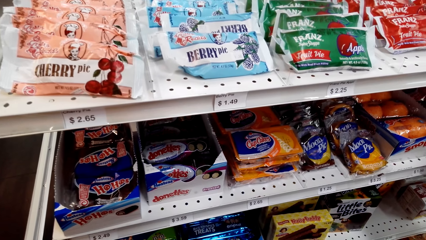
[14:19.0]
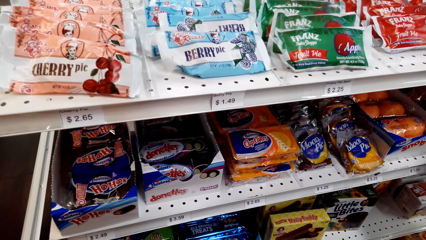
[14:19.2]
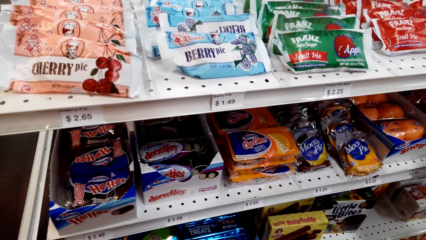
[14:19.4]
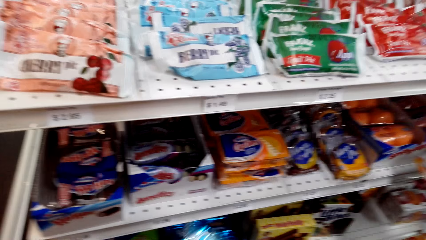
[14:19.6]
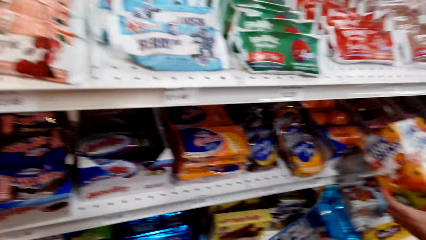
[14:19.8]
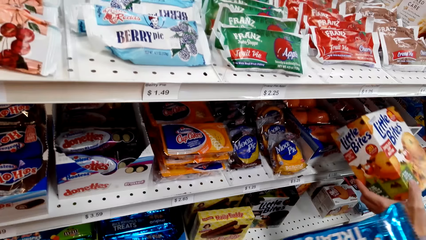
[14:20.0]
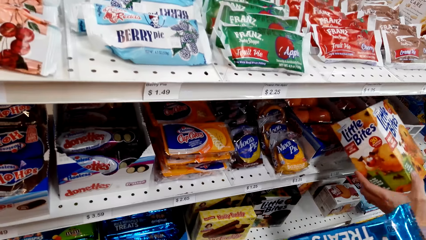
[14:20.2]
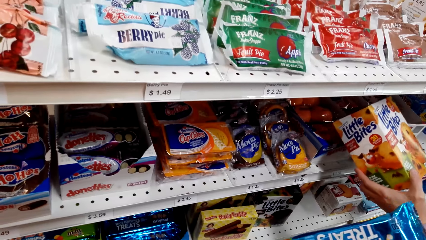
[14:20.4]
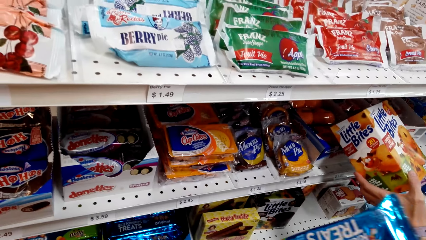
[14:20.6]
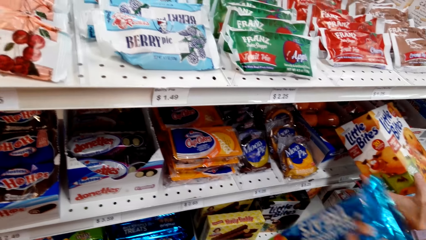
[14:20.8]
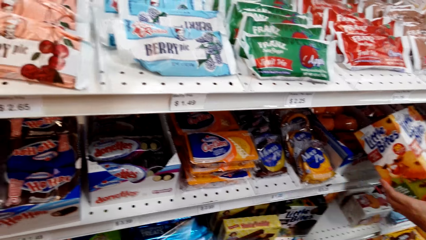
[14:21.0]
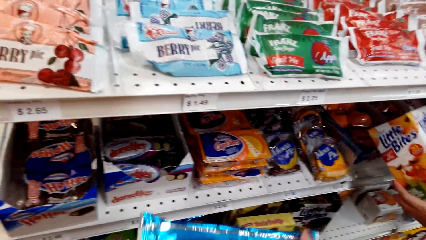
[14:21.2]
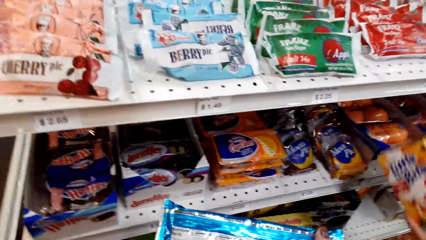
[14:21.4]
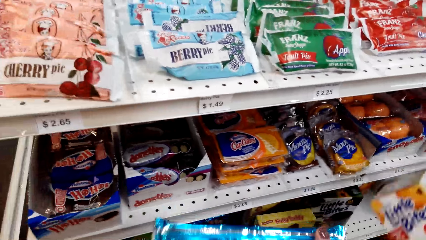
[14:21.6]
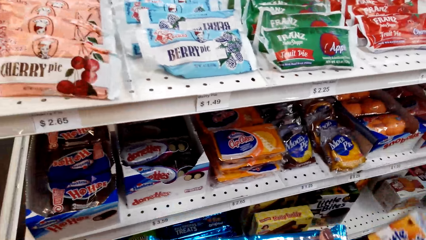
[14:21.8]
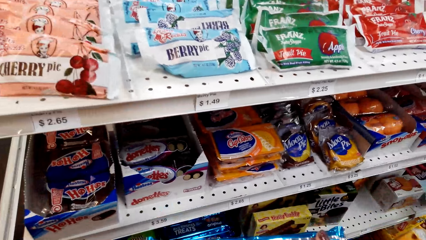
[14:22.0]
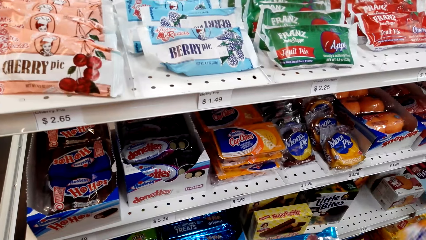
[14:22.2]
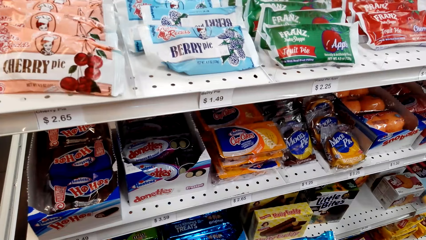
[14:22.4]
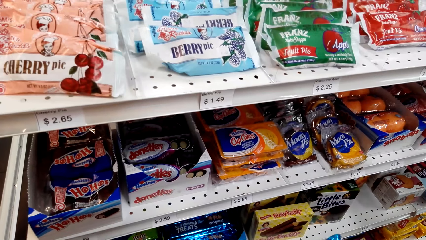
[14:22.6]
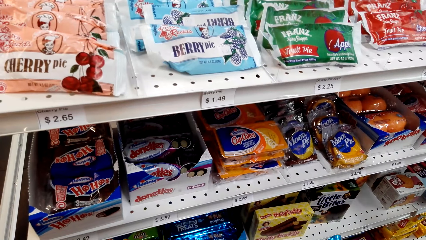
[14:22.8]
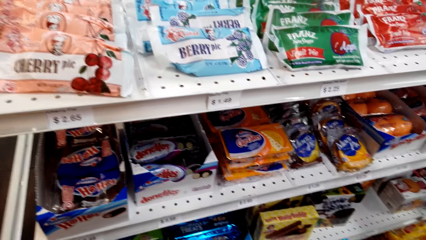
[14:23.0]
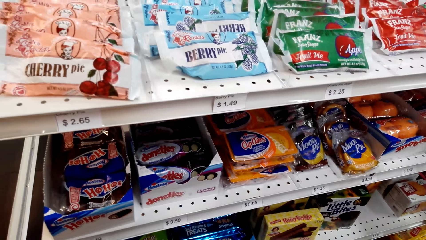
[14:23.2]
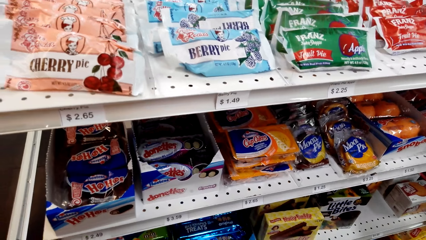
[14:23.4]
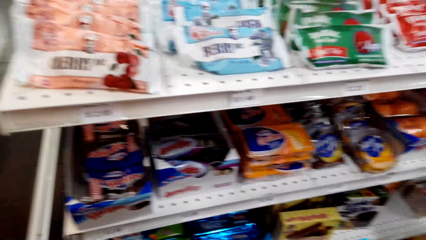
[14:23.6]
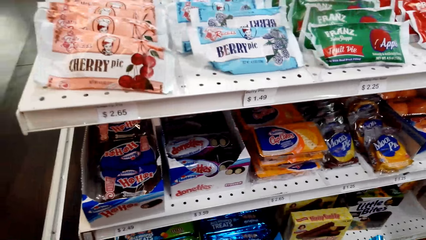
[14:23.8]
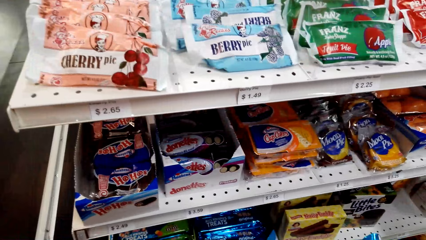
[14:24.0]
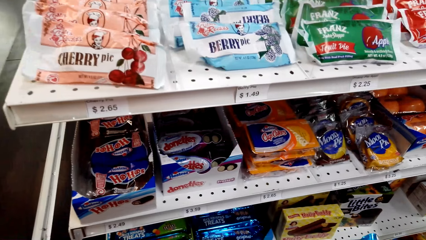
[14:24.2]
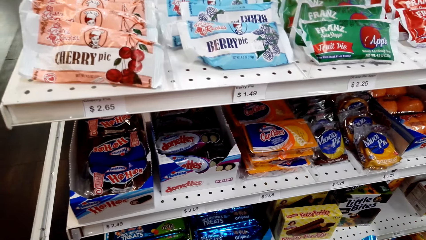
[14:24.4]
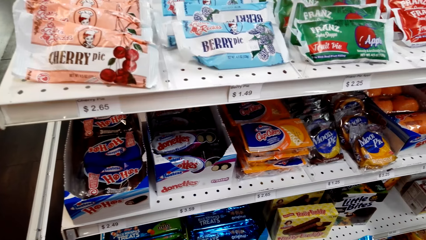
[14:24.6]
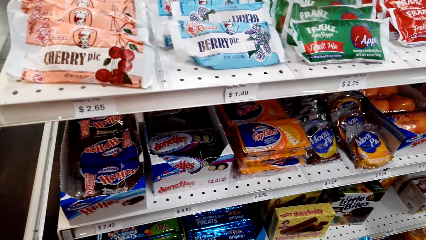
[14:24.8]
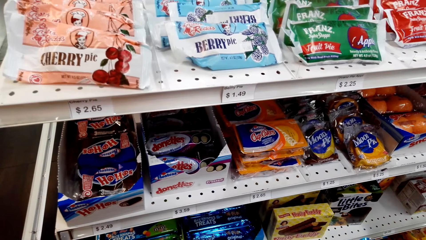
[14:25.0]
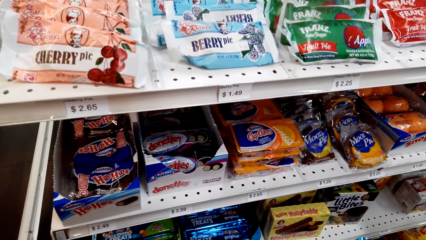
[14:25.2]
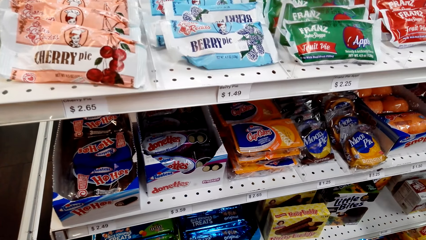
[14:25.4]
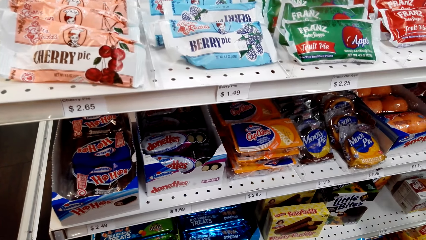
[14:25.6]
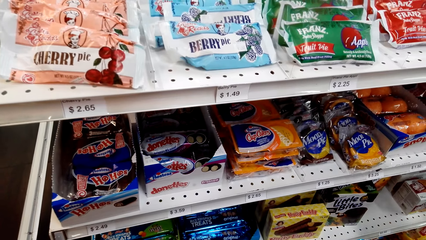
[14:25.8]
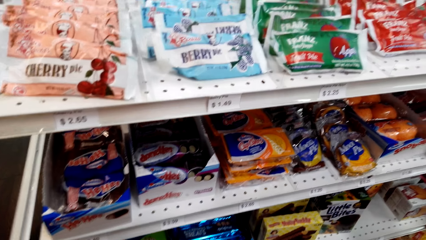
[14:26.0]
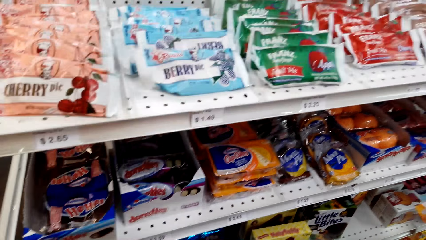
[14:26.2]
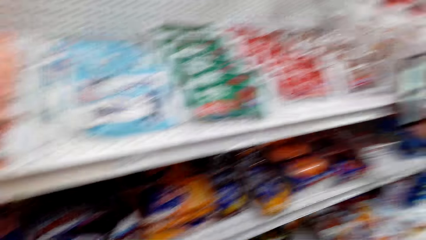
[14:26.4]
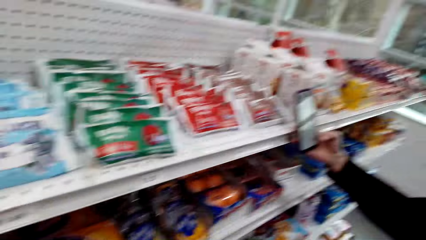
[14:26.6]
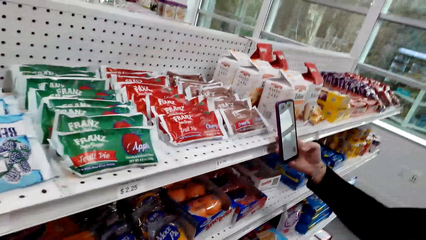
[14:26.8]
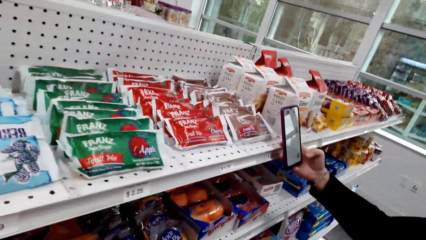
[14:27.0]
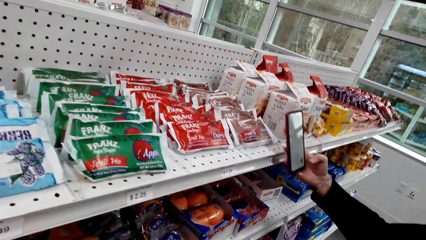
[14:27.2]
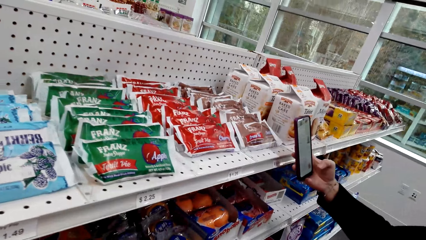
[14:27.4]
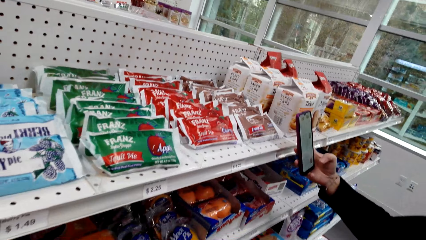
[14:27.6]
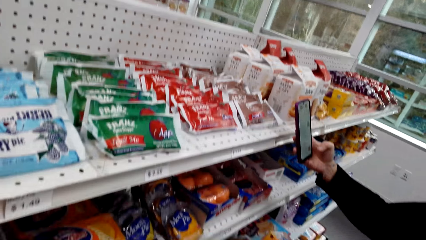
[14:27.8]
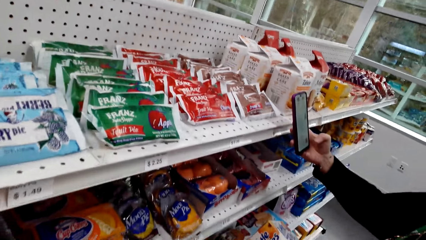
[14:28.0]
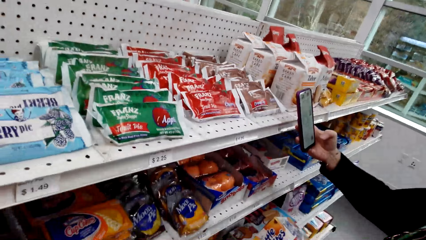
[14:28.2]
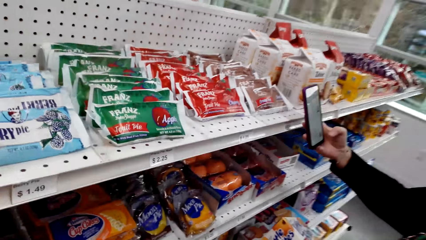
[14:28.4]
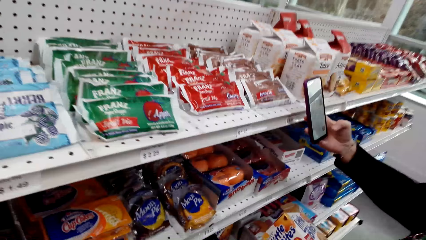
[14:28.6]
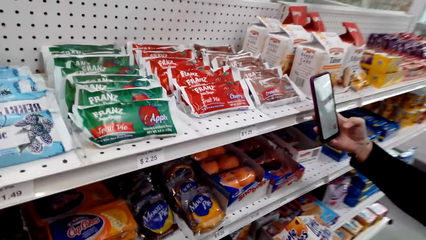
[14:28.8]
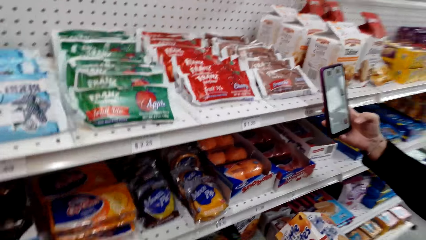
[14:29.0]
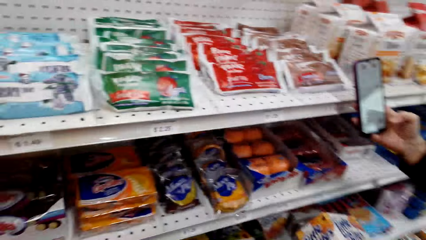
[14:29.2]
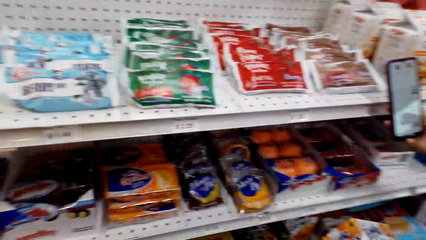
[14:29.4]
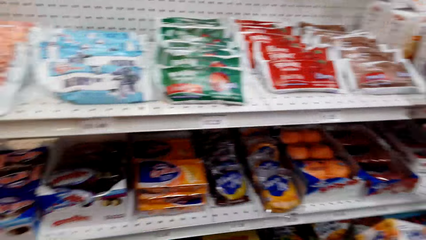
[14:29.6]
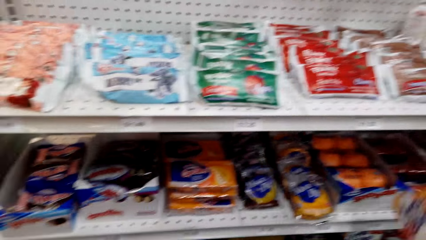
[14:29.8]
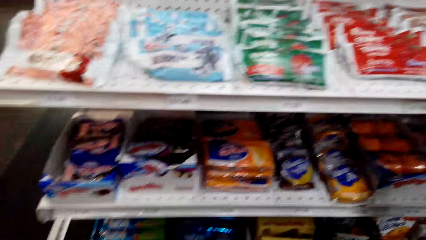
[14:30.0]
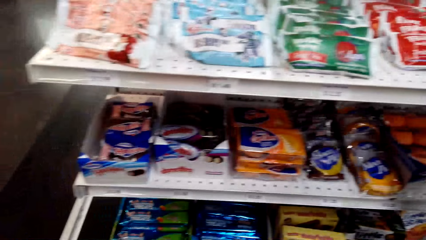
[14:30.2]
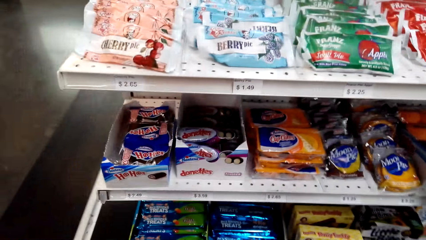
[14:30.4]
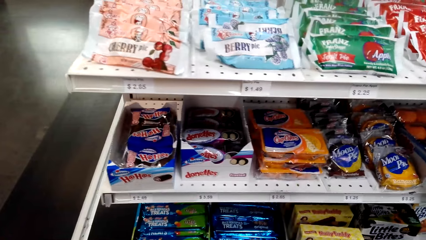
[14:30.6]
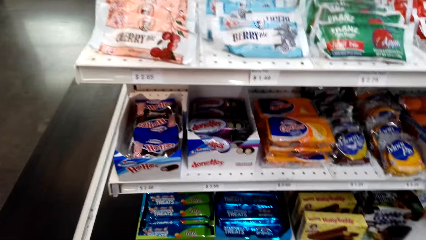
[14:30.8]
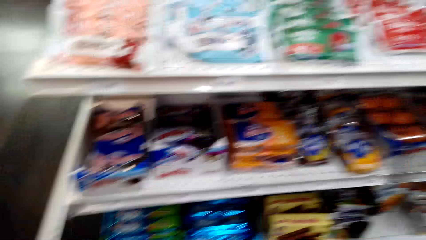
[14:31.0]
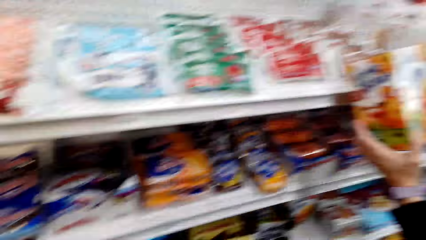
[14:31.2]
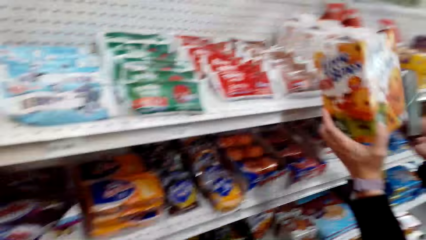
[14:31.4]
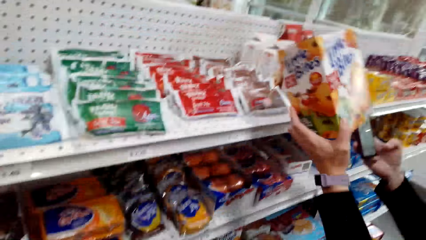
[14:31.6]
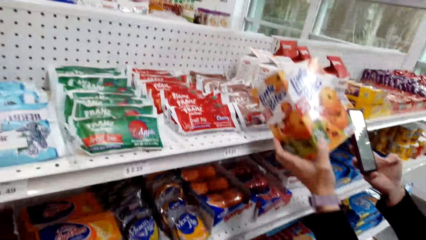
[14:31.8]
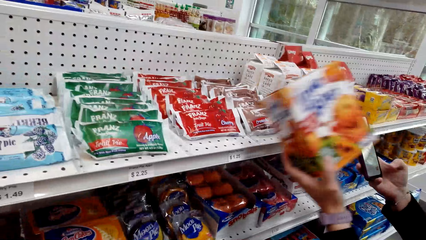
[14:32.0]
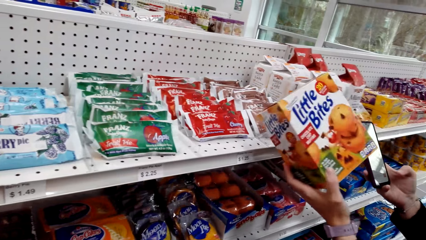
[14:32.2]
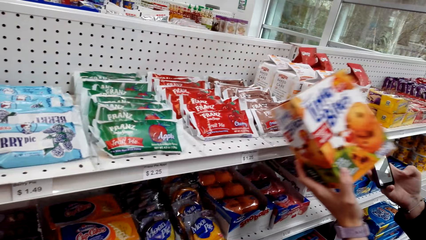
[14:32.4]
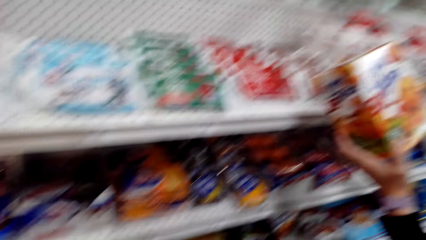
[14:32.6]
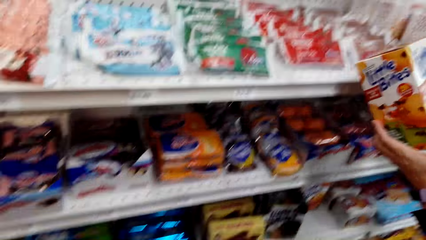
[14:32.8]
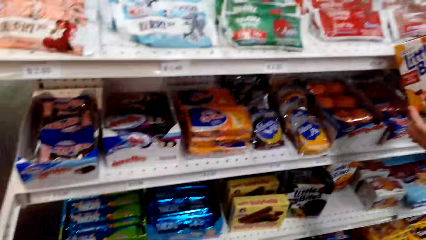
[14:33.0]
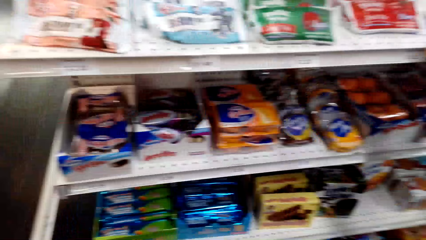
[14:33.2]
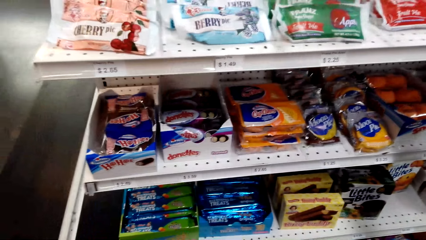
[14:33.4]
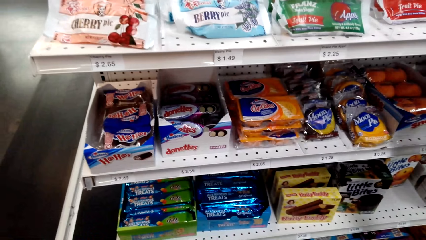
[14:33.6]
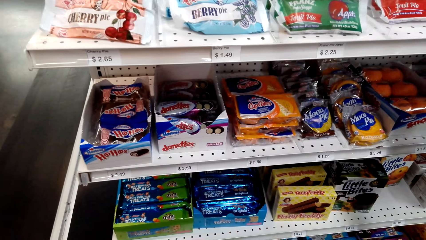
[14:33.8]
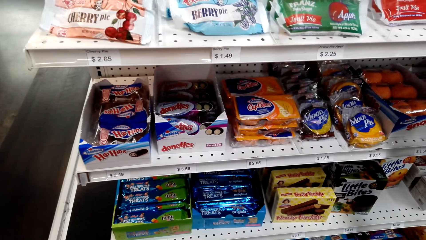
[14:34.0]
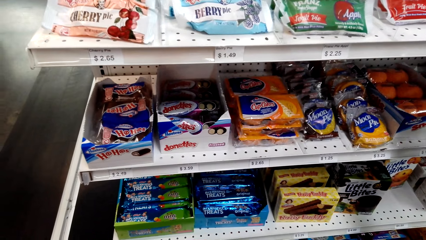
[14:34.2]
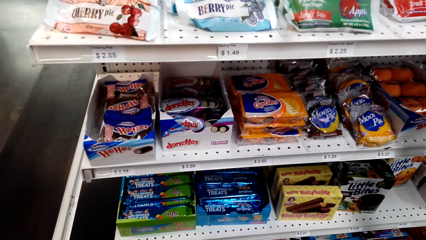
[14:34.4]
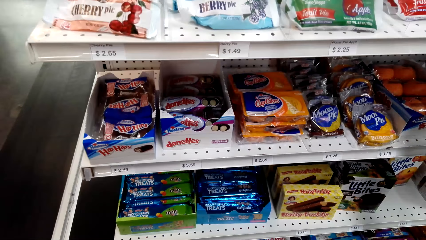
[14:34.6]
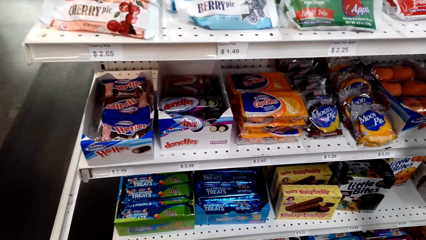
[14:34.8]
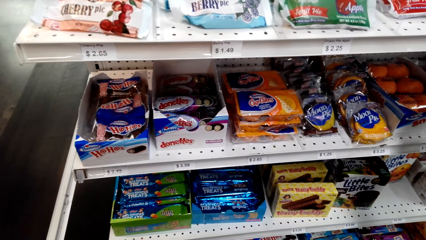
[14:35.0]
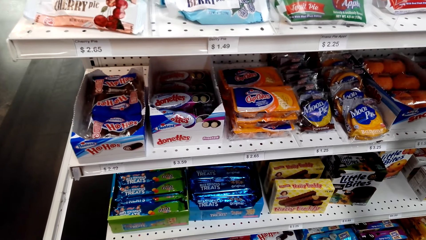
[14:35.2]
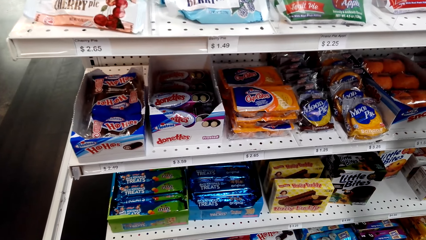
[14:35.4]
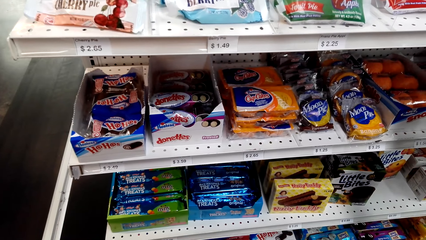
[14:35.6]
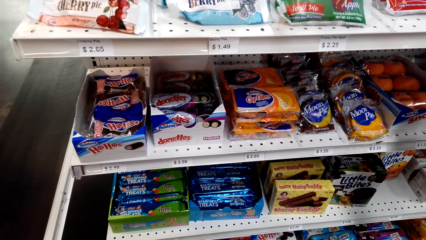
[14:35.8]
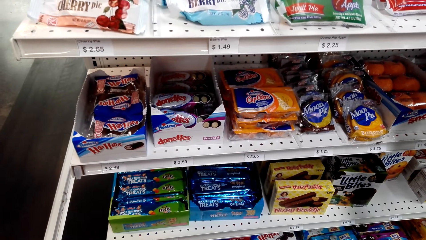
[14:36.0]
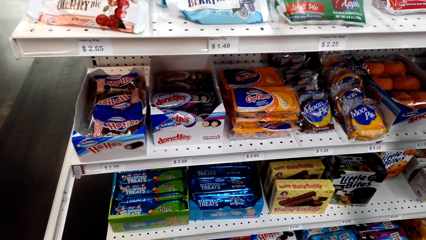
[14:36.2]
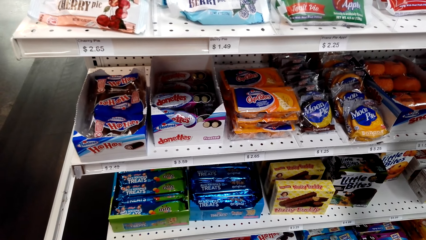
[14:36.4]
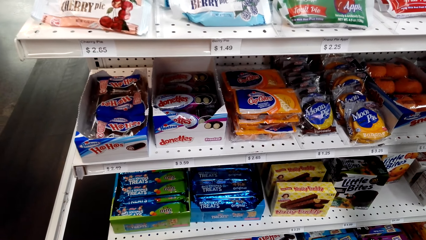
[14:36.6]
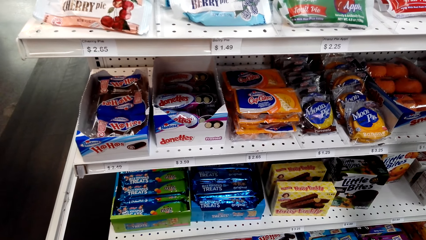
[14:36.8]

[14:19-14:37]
The camera wearer shows a pack of biscuits to a lady. The lady uses the phone. The camera wearer dialogues with the lady. The lady shows the camera wearer a pack of bites. The camera wearer stares at the shelf.
